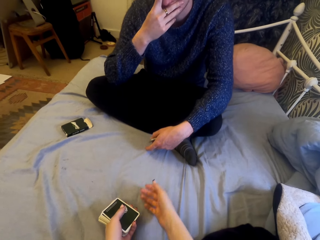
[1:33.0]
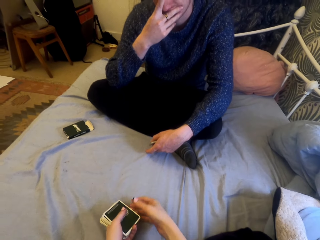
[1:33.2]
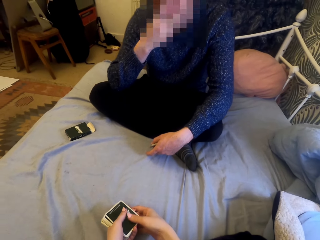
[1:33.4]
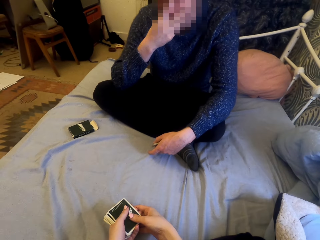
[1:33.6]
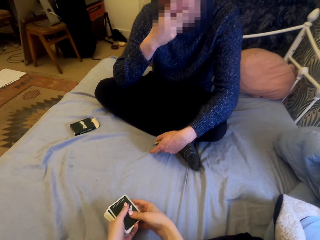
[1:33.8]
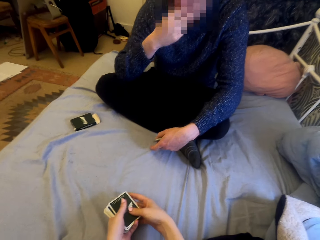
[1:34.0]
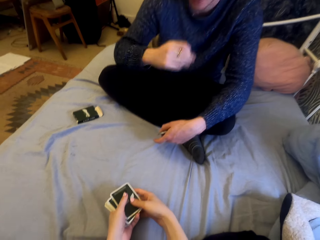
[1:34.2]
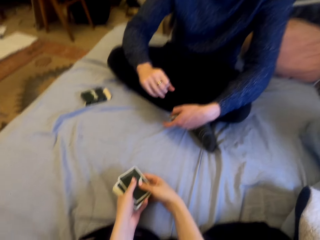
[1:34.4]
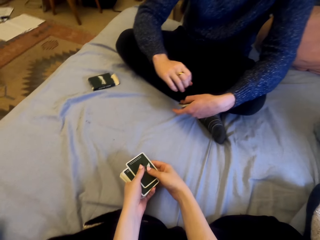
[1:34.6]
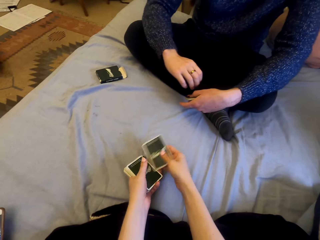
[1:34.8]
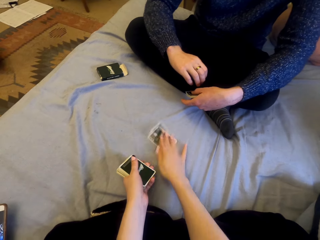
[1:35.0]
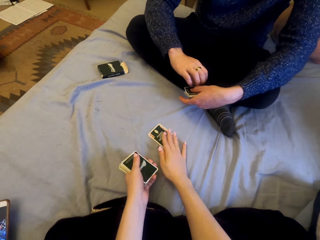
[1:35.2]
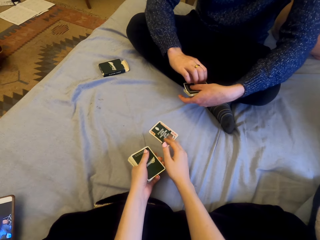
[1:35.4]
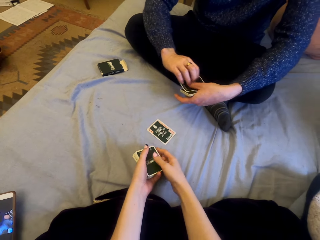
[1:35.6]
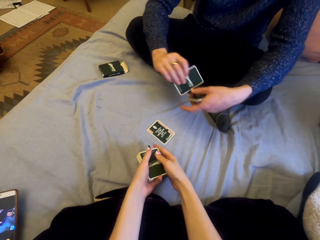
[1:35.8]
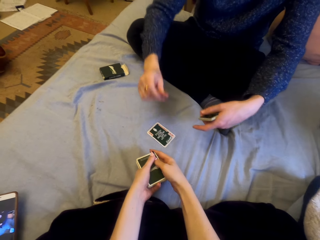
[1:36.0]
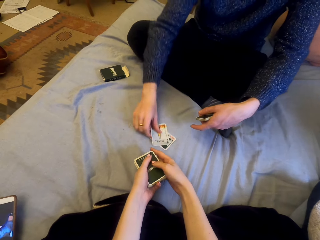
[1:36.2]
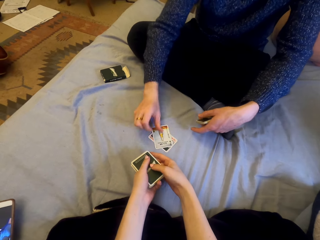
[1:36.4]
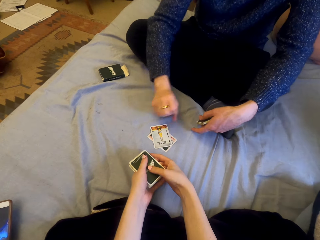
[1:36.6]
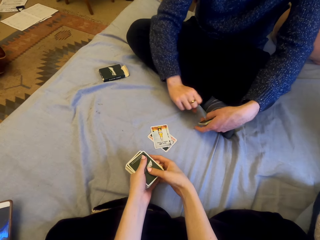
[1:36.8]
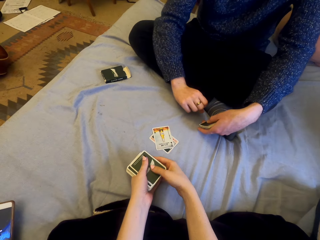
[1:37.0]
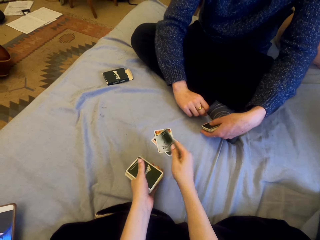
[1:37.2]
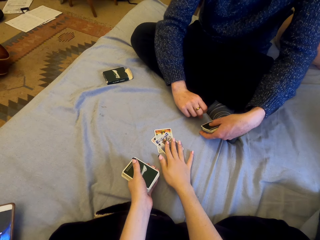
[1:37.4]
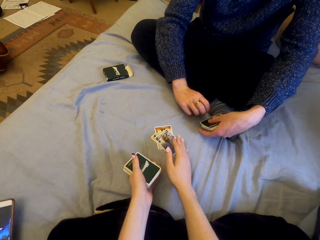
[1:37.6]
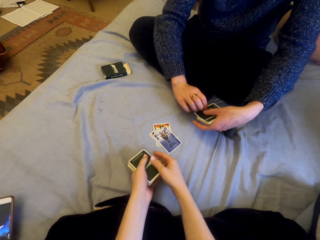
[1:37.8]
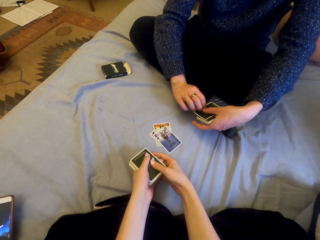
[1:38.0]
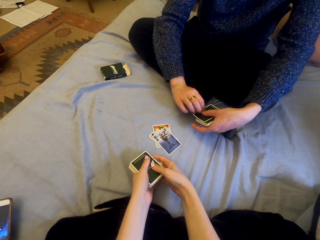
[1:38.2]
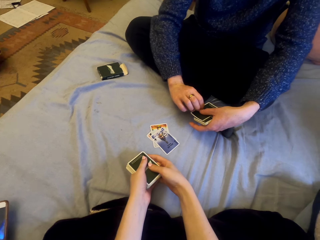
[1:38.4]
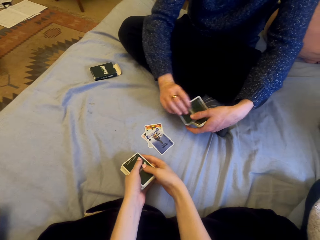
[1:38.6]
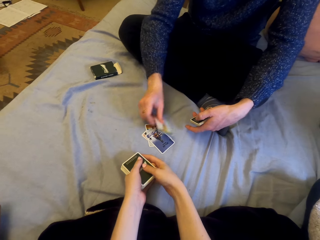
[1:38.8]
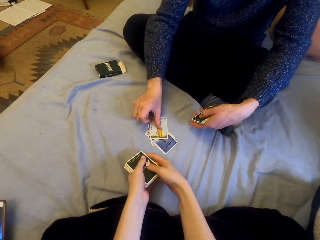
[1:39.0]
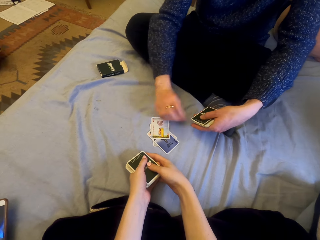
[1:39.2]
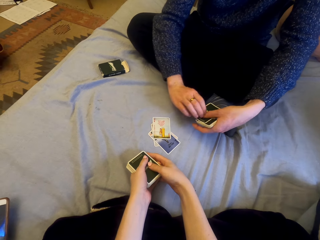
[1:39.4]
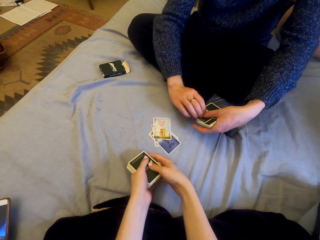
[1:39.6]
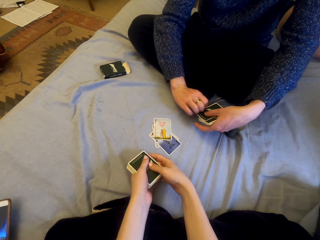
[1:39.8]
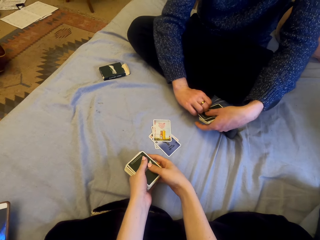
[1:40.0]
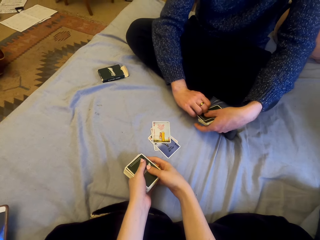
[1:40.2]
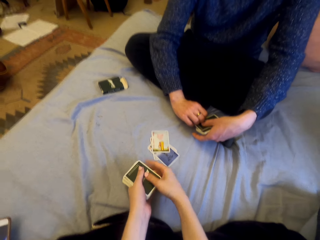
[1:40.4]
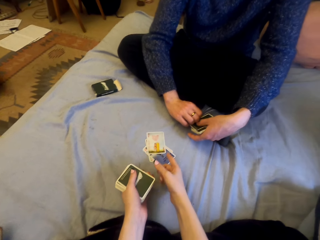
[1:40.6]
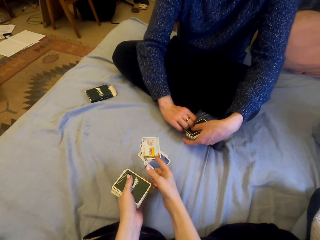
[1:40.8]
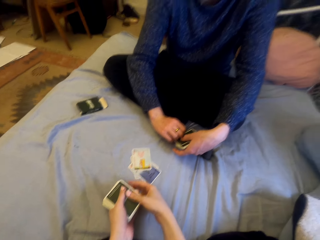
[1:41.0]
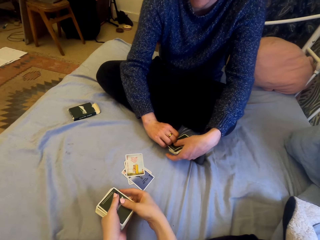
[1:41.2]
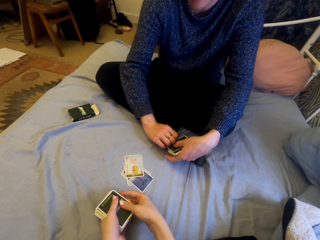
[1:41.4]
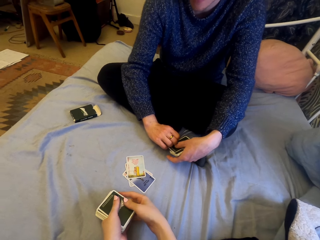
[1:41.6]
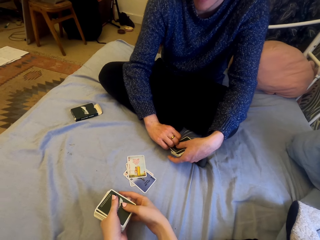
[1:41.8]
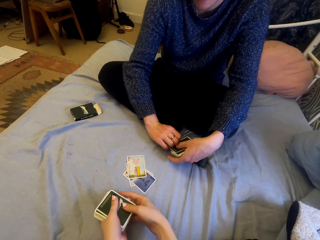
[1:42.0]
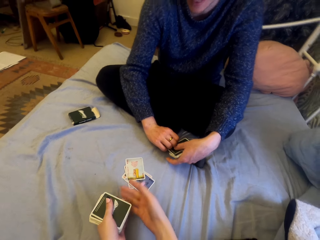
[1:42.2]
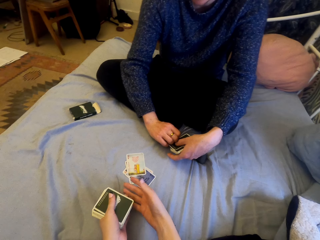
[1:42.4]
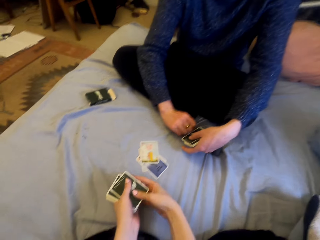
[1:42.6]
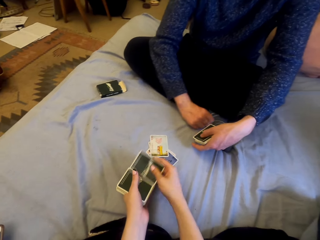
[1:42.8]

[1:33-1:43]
The camera wearer plays cards with a man. They put the cards on the sheet. The man puts the cards on the sheet. The camera wearer puts the cards on the sheet. The man puts the cards on the sheet.

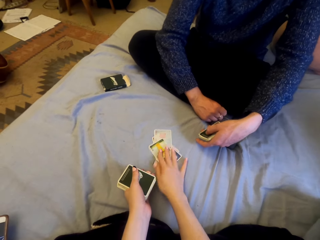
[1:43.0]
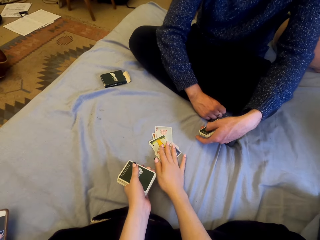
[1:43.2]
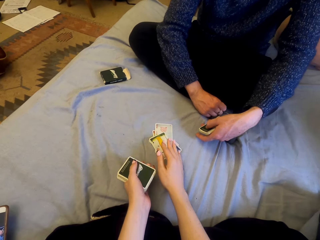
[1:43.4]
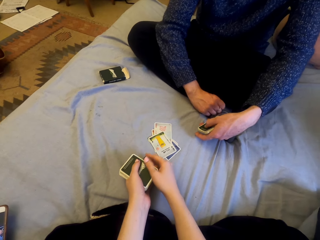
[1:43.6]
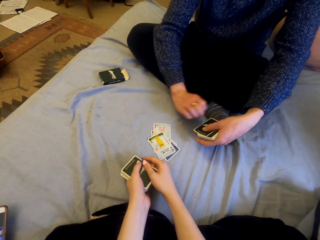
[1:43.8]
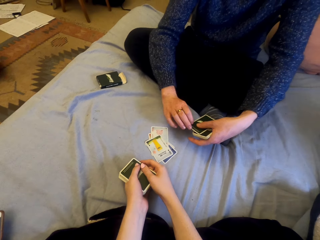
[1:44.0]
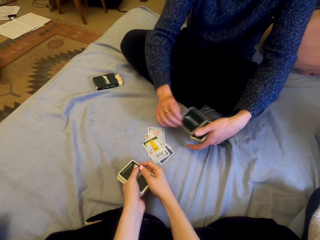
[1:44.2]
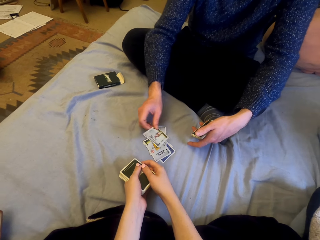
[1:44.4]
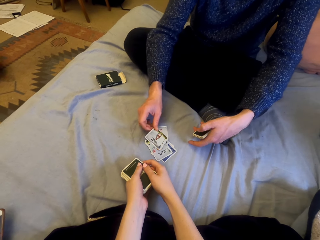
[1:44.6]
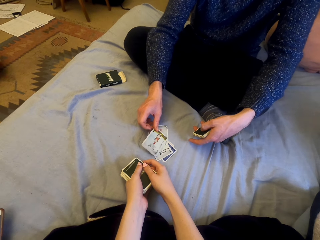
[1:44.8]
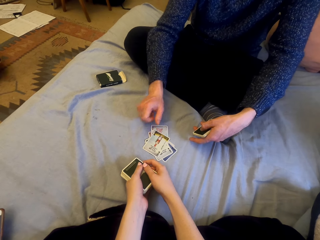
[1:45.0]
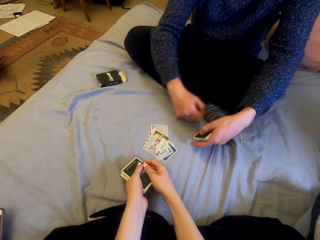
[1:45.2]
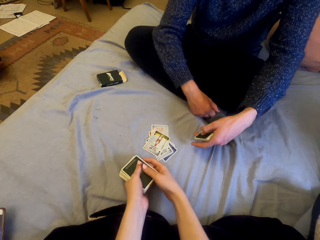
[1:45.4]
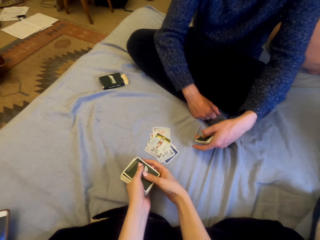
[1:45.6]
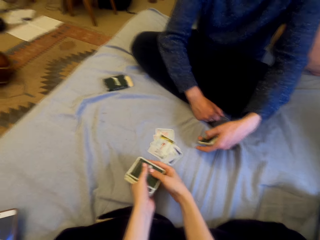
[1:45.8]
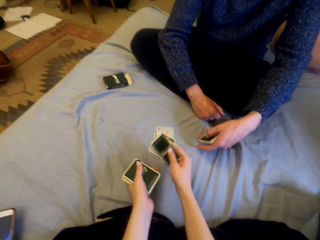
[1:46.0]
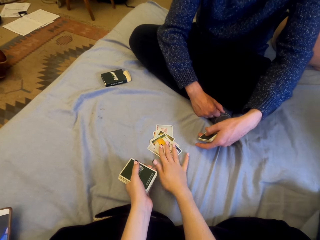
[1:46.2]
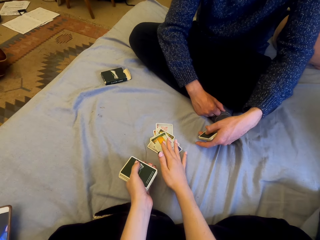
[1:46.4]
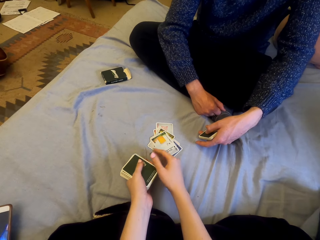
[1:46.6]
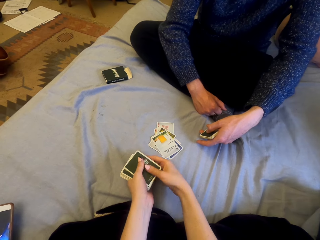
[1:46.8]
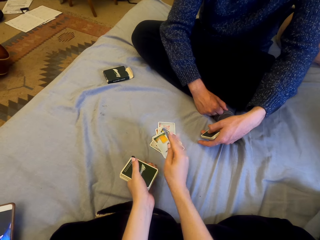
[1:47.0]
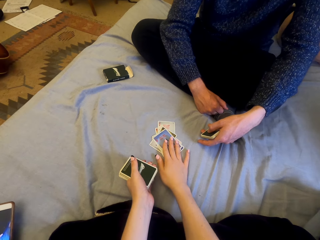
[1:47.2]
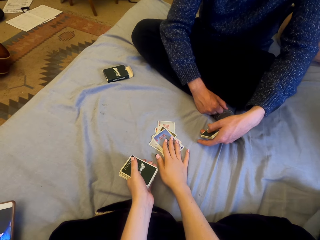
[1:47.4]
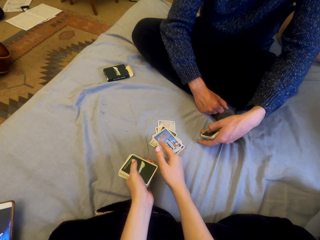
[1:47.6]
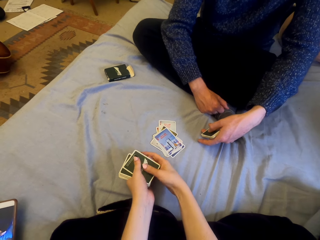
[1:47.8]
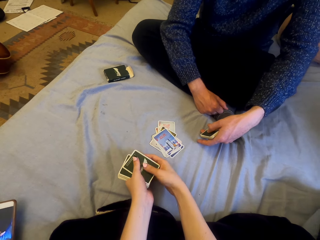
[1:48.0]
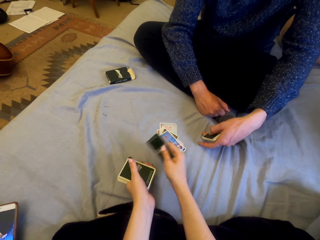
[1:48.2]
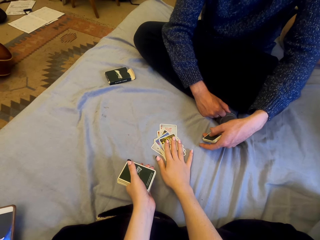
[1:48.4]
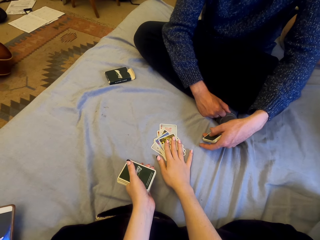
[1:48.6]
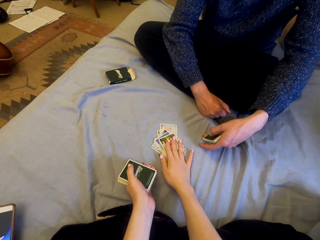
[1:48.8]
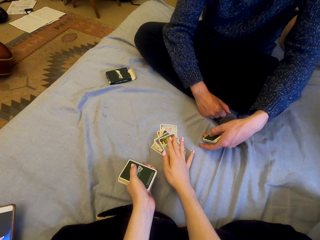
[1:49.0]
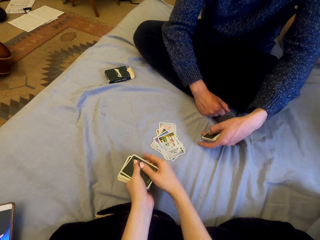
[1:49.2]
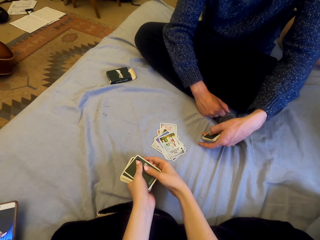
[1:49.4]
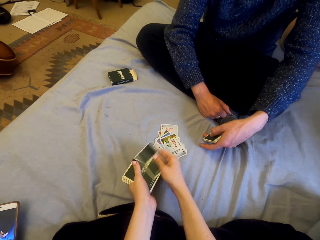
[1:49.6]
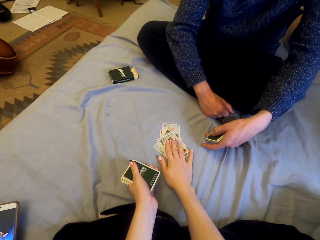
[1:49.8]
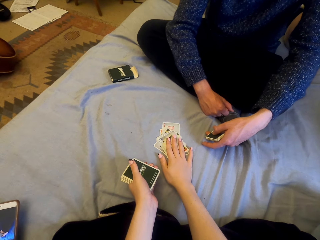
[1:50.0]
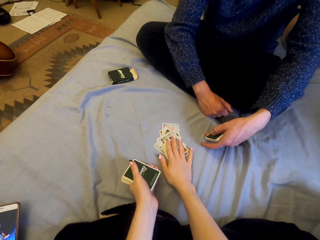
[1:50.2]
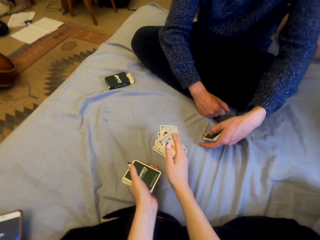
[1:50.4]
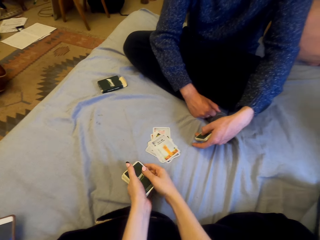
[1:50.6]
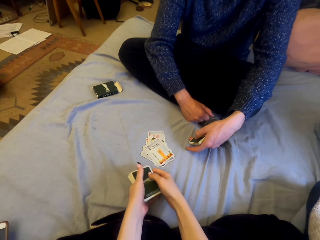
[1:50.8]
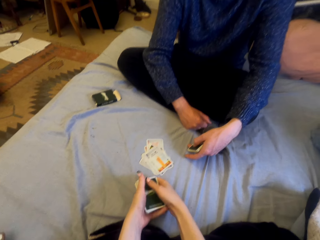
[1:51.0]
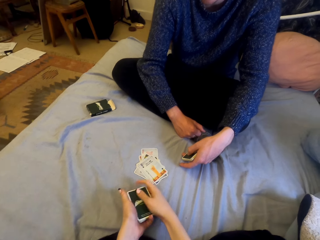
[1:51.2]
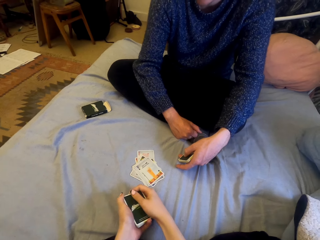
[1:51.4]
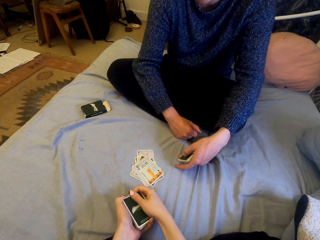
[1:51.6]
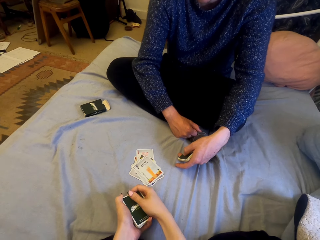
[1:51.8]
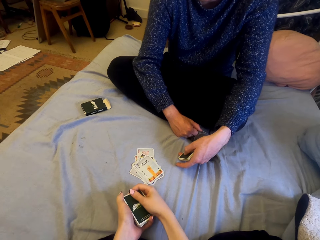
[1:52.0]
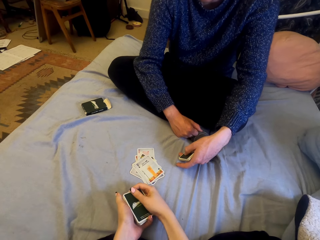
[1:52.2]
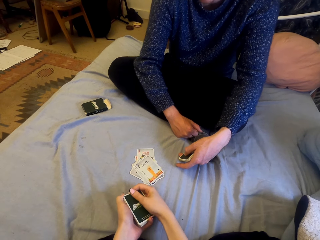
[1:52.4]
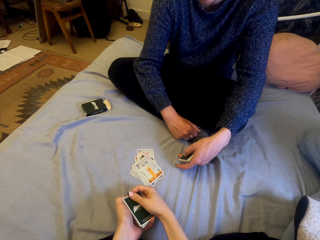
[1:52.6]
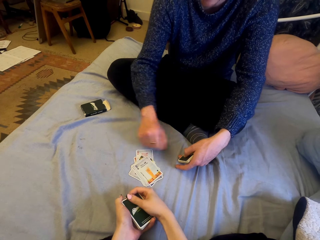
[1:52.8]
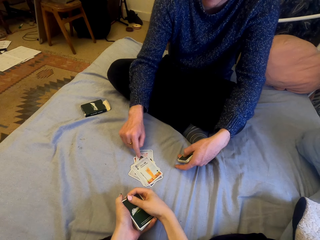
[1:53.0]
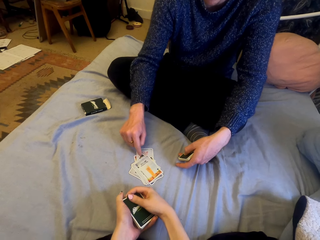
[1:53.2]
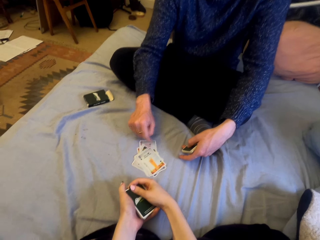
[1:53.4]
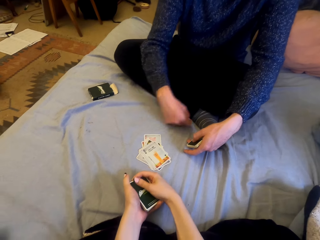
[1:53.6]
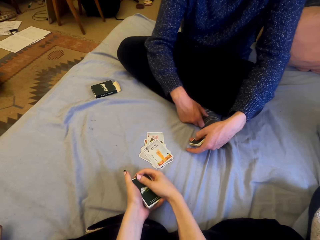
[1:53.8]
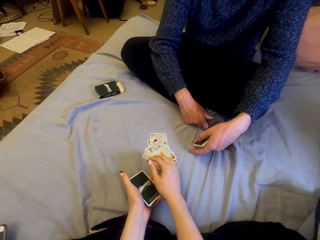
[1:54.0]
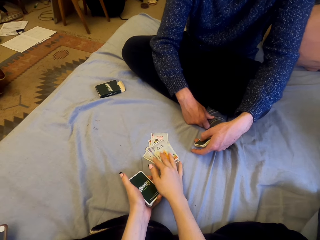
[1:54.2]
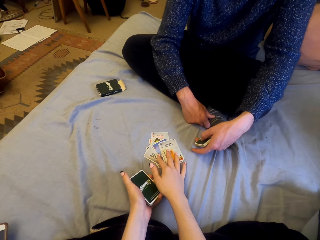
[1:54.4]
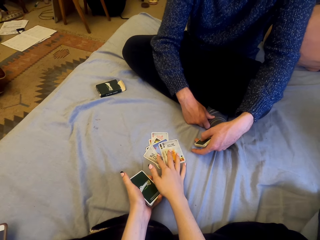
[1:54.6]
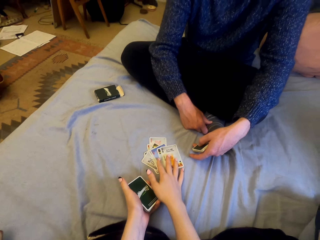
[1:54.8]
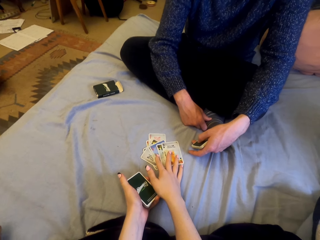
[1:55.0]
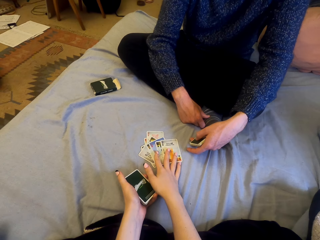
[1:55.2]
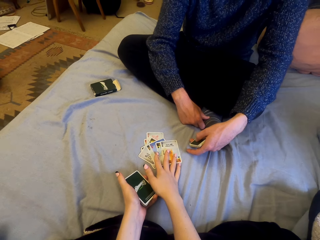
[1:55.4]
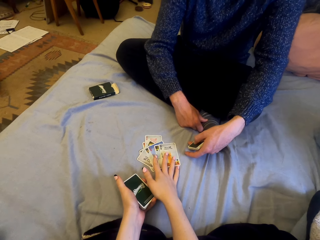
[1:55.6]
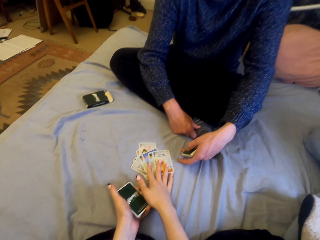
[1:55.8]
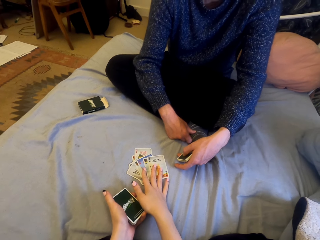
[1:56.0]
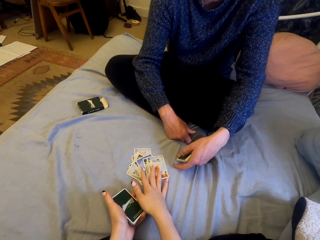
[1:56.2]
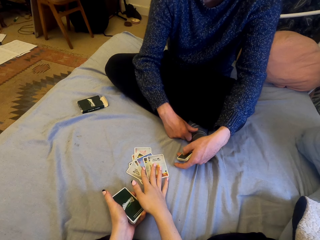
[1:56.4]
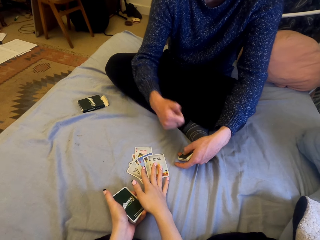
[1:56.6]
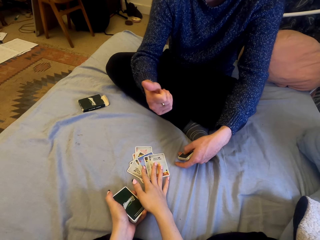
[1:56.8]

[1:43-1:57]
The camera wearer puts the cards on the sheet. A person puts the cards on the sheet. The camera wearer puts the cards on the sheet. They put the cards on the sheet repeatedly. They touch the cards.
